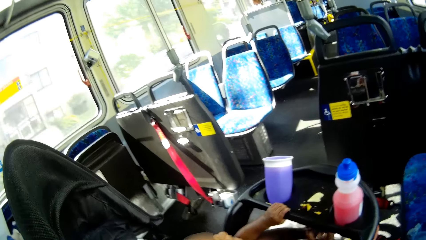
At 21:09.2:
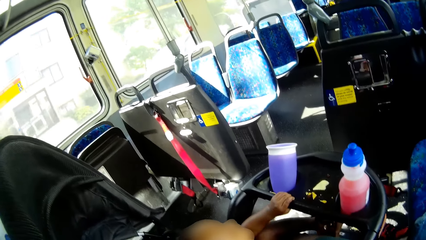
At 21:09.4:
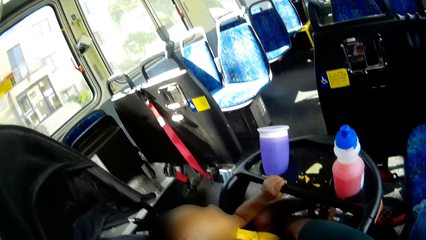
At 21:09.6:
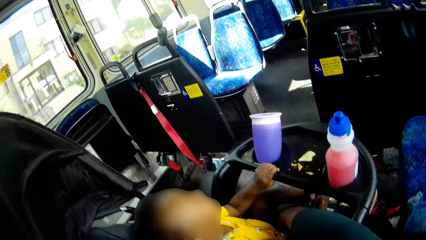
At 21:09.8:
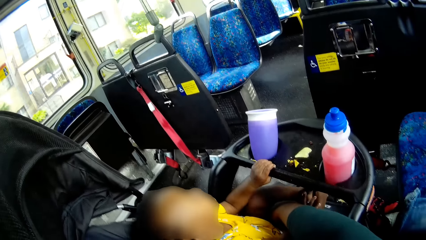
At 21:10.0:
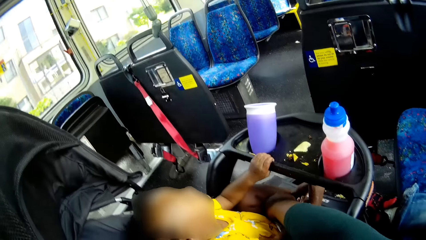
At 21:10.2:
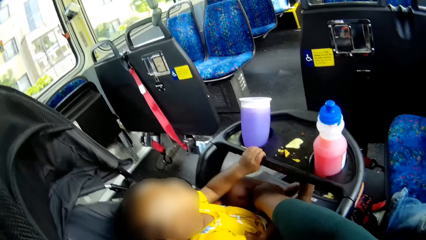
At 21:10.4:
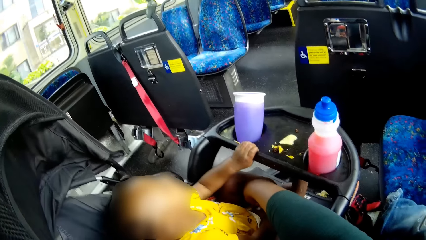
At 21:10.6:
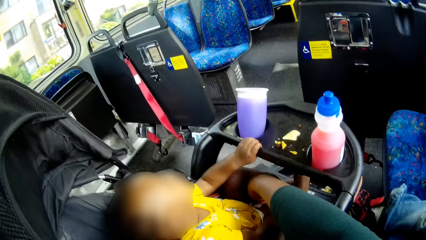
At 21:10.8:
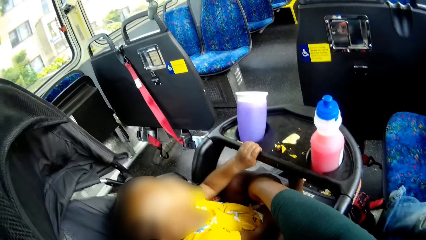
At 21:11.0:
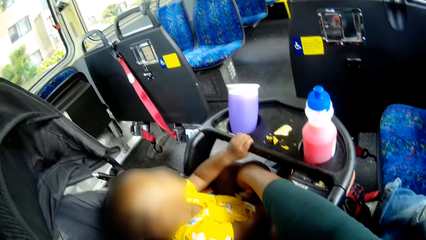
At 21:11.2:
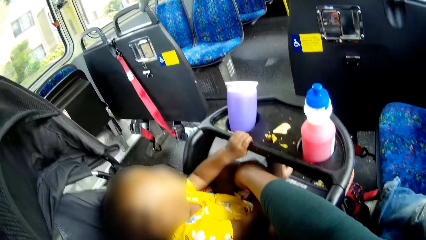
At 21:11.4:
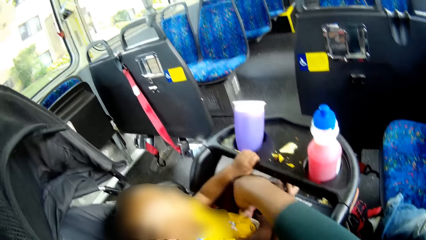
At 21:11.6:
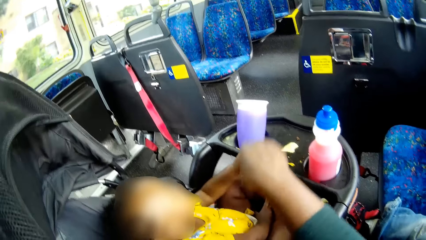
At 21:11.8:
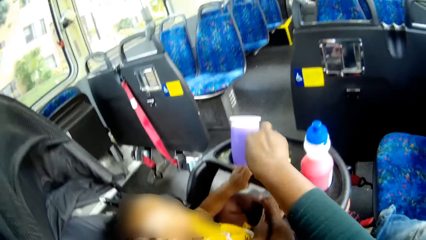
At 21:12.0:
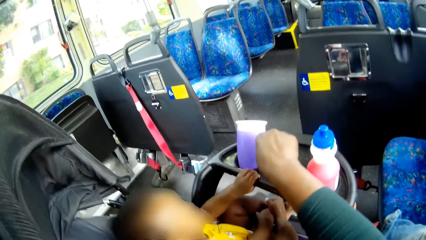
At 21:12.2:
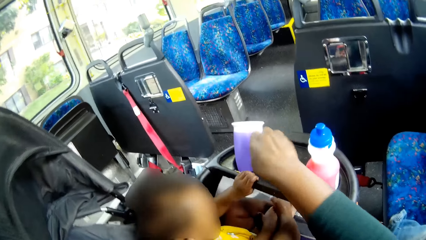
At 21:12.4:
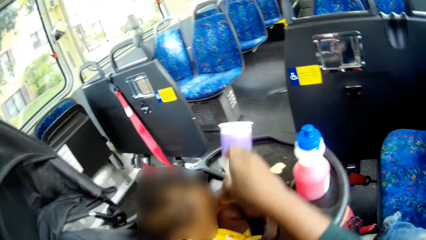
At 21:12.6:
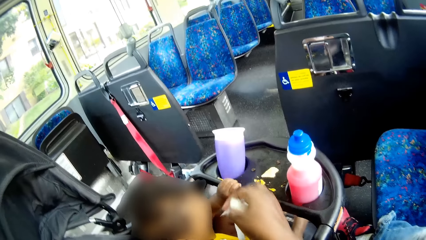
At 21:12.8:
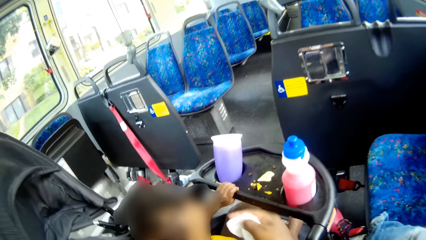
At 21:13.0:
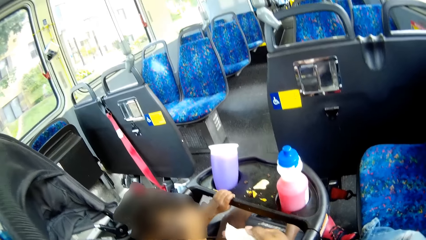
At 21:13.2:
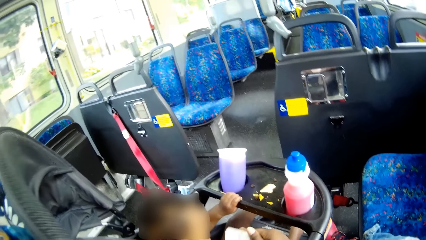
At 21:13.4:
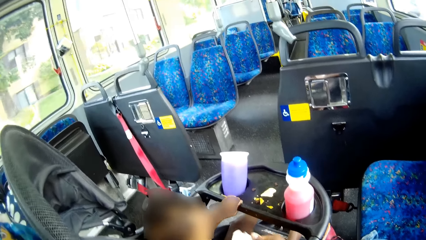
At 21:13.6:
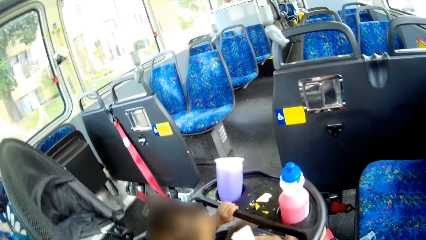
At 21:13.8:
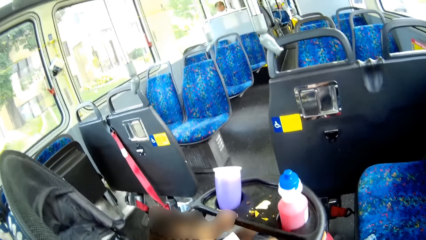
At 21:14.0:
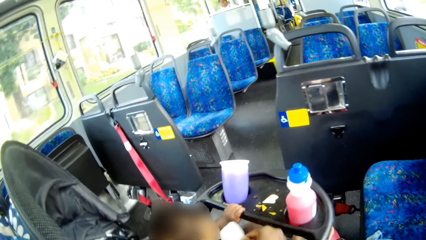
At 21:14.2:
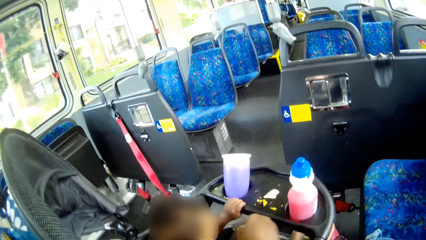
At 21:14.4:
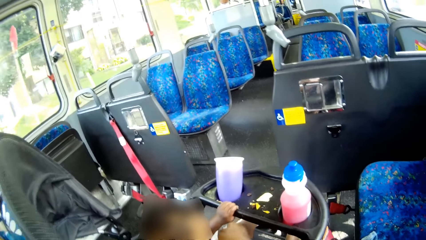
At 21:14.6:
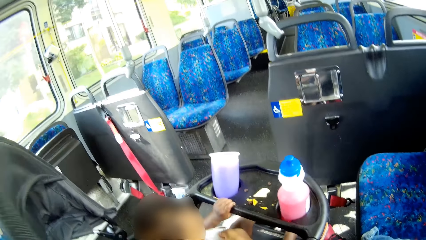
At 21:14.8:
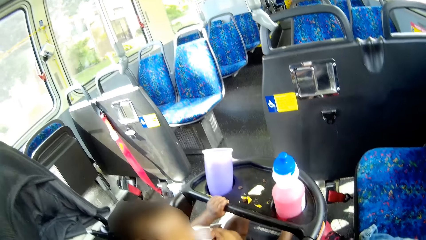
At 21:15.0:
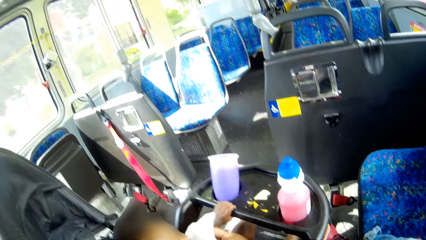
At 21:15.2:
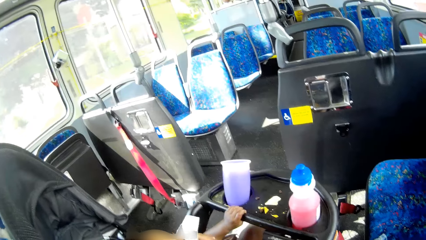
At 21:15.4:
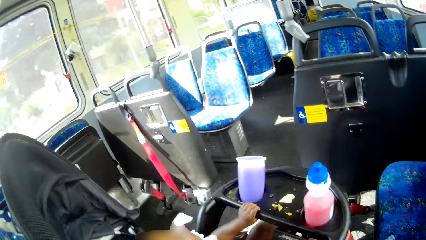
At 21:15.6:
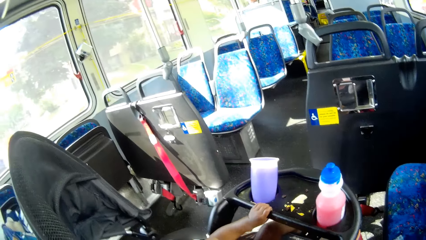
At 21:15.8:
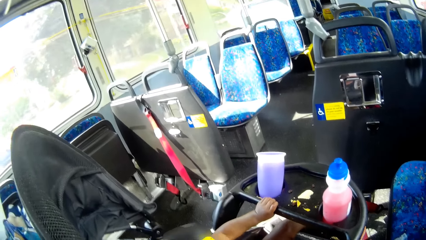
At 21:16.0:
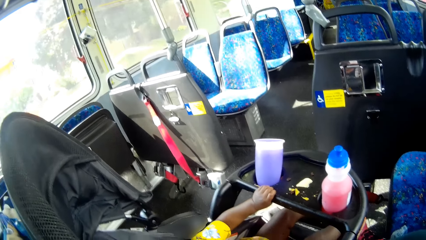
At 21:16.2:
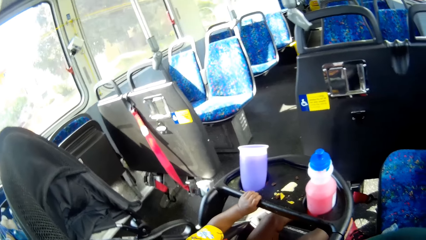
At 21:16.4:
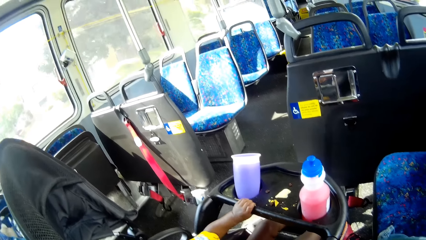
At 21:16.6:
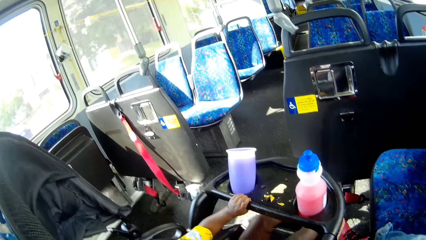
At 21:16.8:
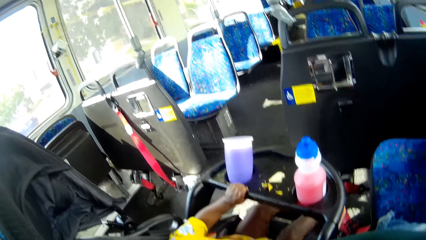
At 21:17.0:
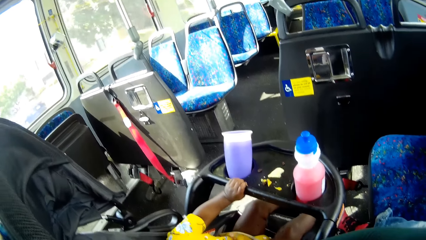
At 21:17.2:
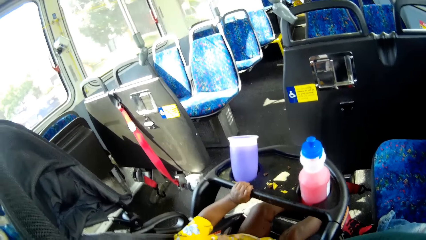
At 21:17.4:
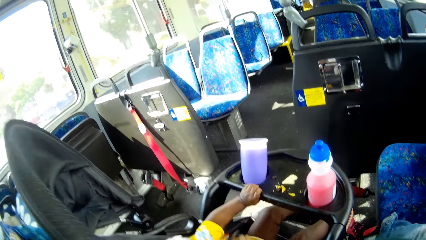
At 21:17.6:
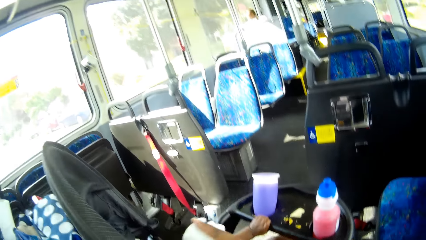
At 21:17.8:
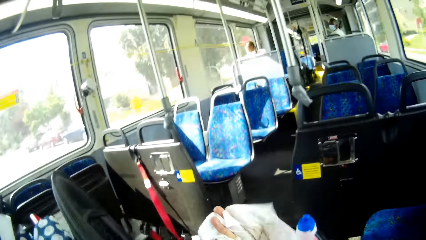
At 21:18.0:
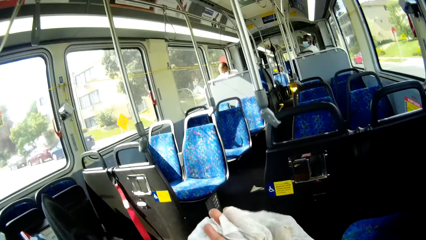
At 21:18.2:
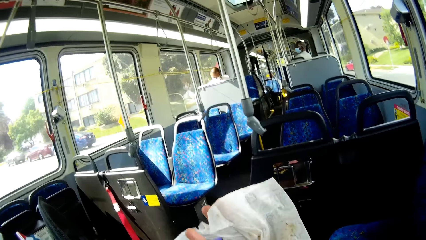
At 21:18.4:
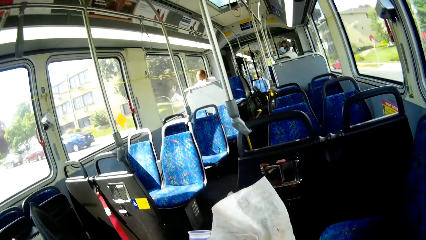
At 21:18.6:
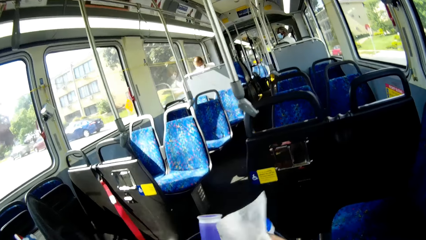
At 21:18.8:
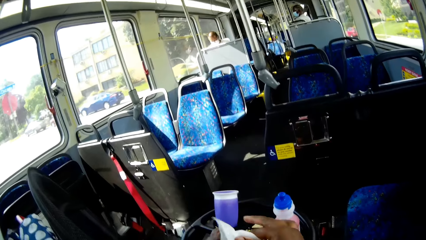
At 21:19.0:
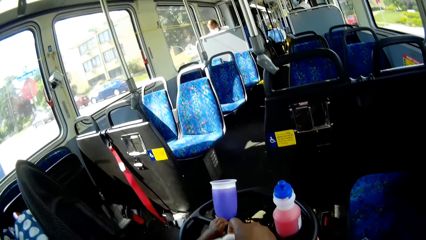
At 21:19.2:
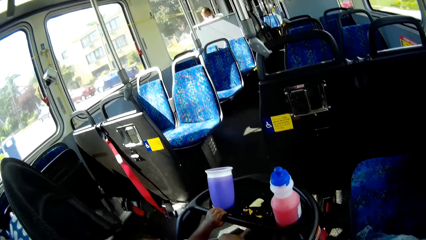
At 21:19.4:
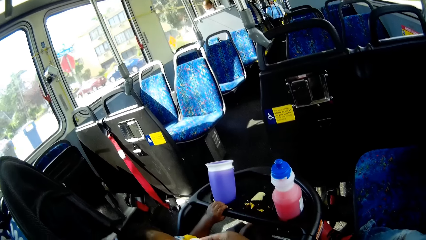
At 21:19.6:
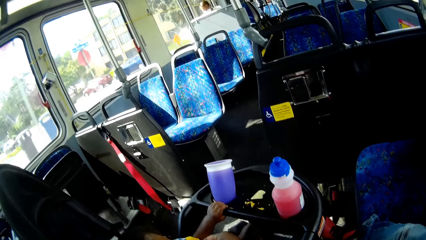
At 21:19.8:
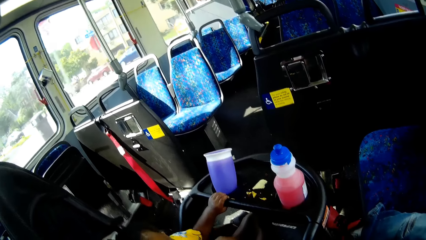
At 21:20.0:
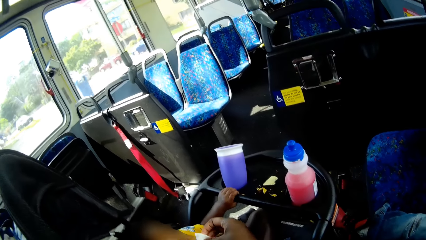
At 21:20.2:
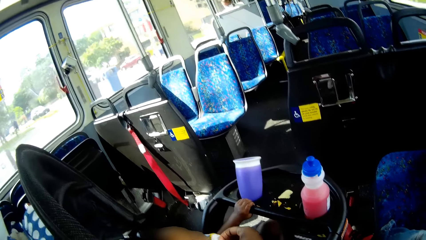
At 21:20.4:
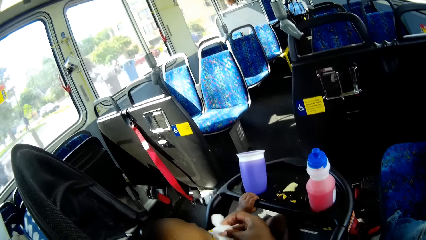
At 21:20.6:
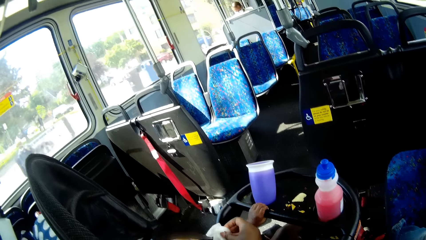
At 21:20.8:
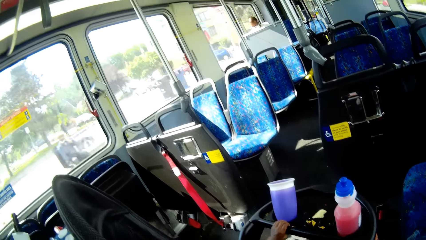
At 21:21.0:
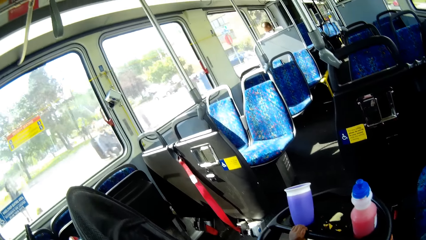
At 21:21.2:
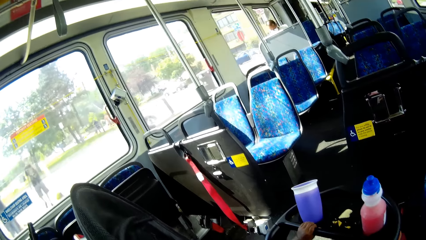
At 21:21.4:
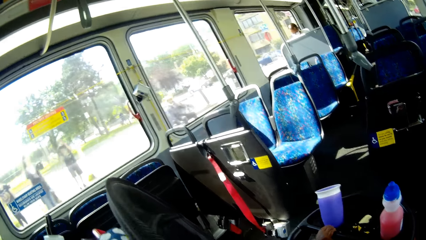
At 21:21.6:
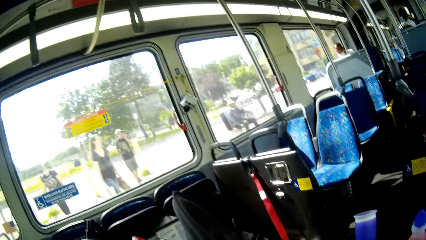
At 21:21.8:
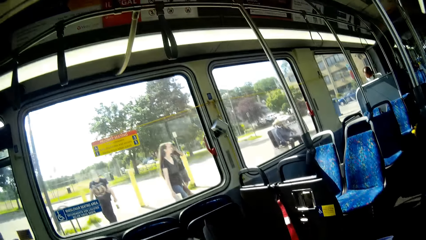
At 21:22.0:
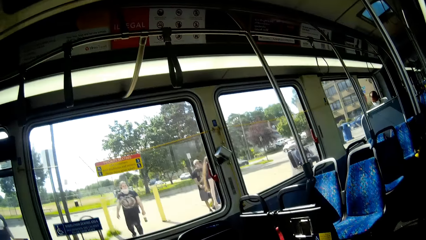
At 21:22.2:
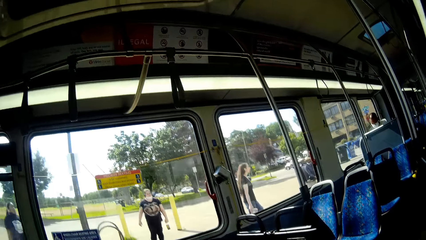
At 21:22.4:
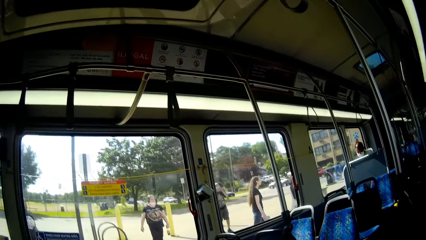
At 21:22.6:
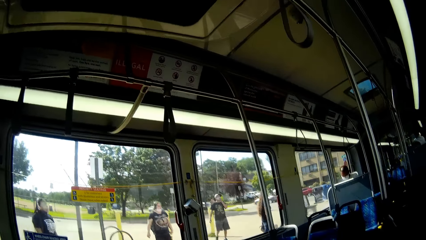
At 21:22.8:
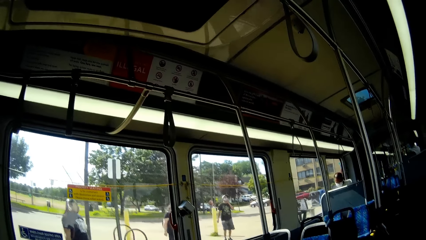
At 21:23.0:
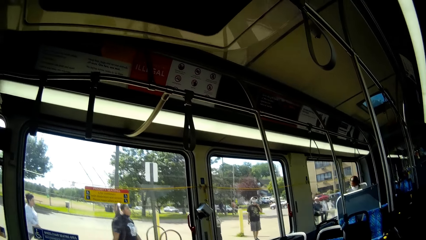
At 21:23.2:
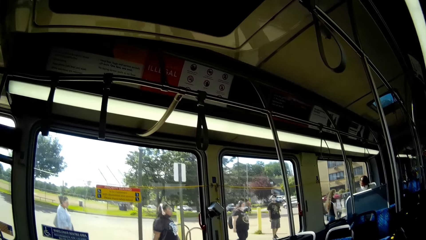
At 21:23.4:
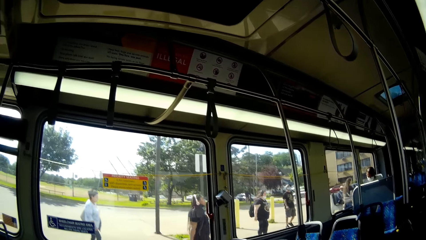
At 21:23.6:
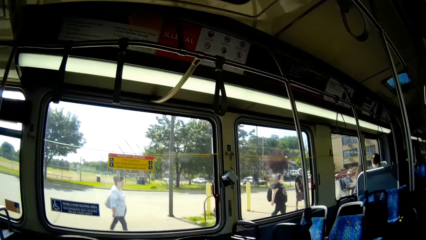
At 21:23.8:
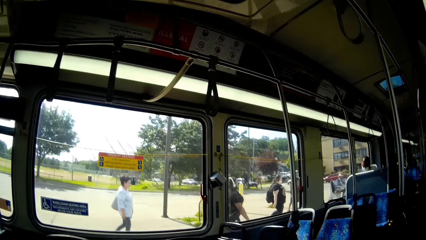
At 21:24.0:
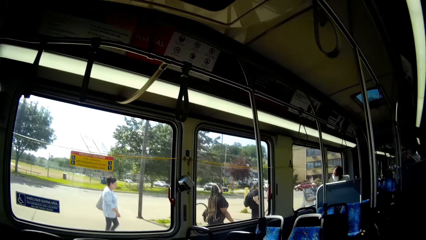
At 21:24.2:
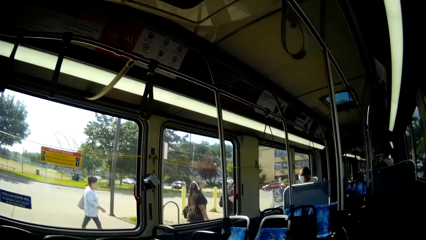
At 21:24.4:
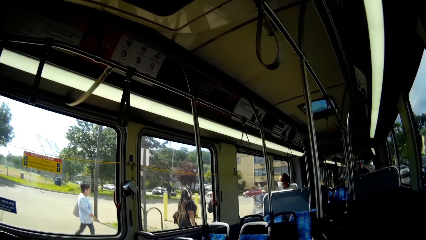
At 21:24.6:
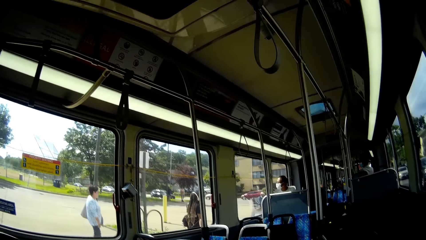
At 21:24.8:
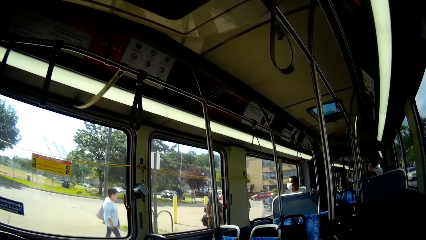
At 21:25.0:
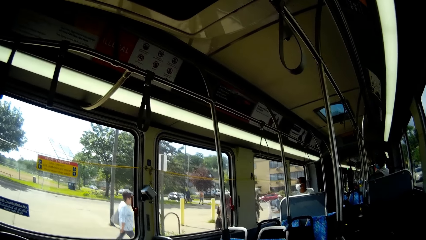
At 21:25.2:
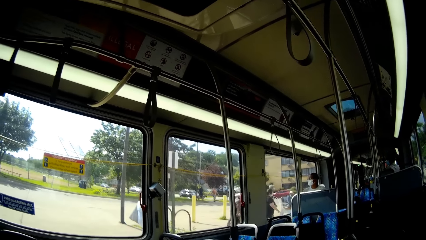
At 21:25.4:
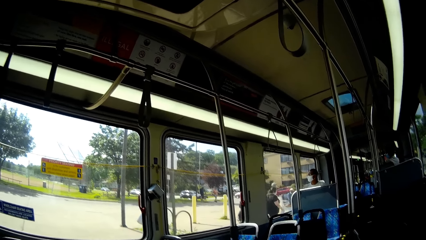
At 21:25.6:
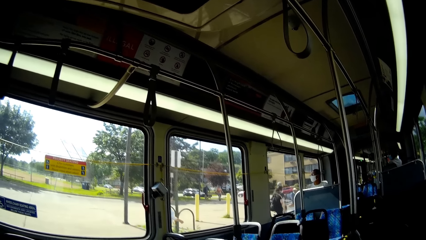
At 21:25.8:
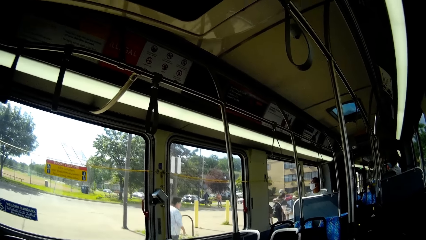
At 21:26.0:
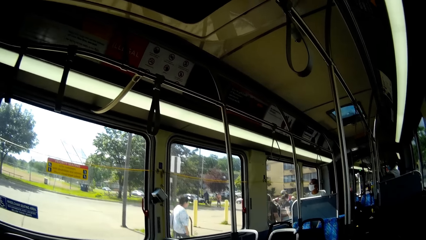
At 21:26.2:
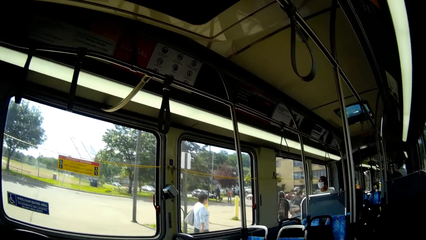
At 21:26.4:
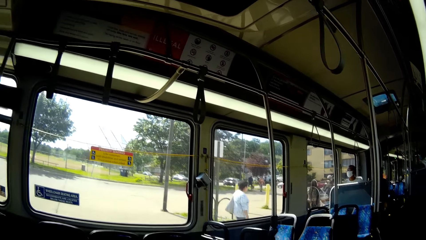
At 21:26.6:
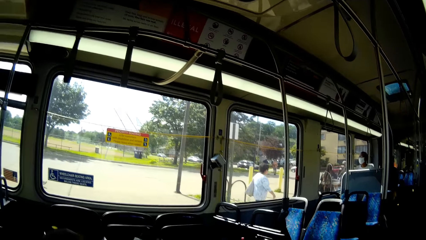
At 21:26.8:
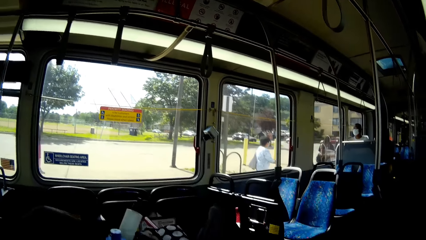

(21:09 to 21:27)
The camera wearer picks the crumbs from a baby sitter with her right hand. She drops the crumbs on the tray with her right hand. She places the snacks on the stroller. She straightens the cloth. She removes dirt from the face of the child with her right hand, with the cloth. She inspects the cloth. She removes dirt from the face of the child with her right hand, with the cloth. She stares at the compound. She rides in the bus. She stares at the compound.
